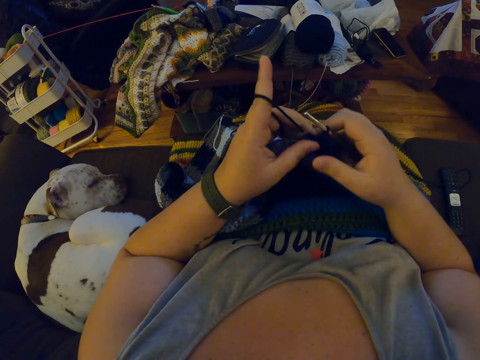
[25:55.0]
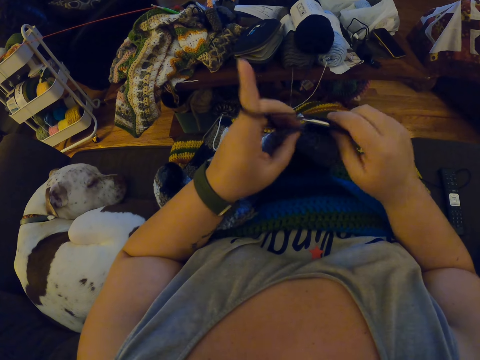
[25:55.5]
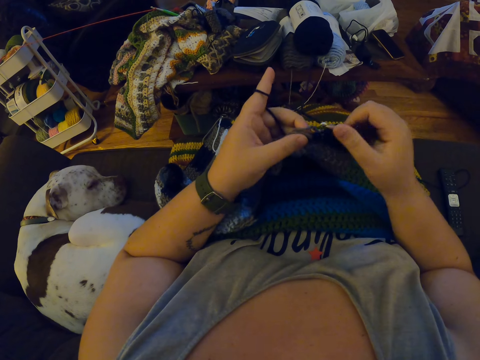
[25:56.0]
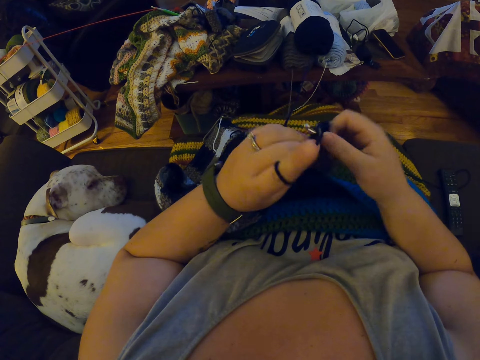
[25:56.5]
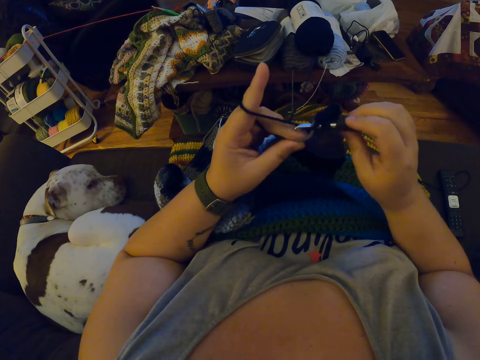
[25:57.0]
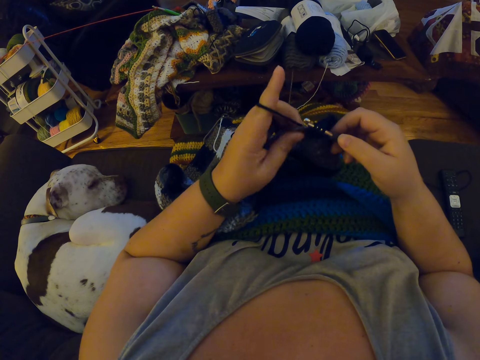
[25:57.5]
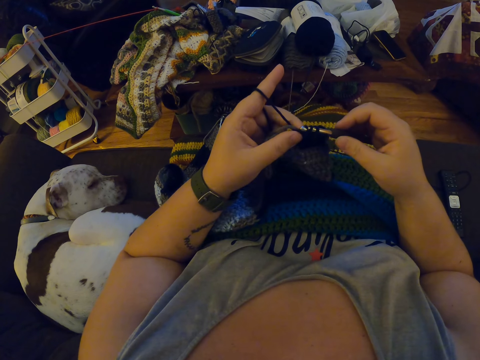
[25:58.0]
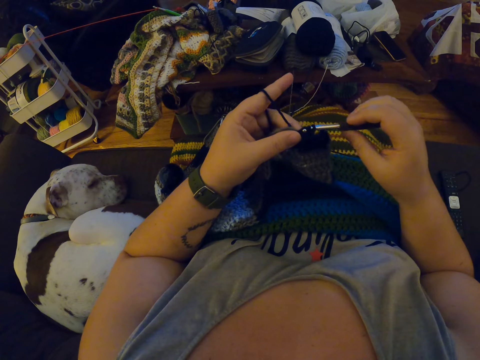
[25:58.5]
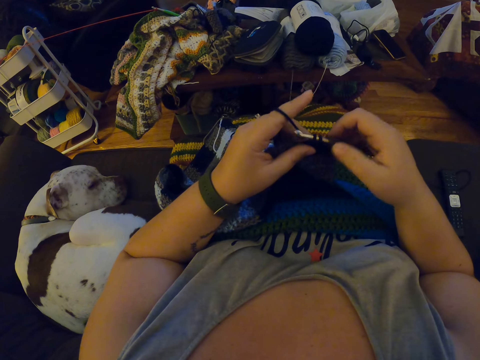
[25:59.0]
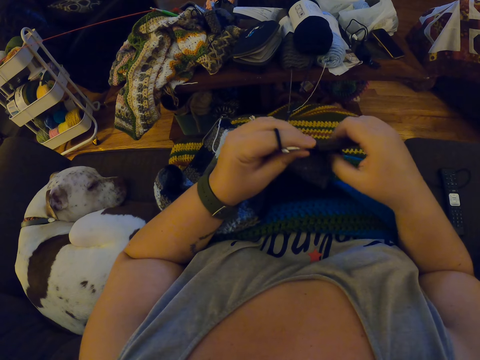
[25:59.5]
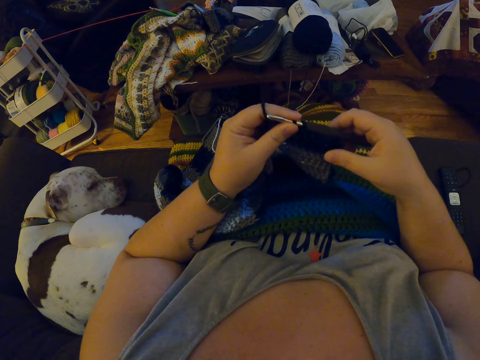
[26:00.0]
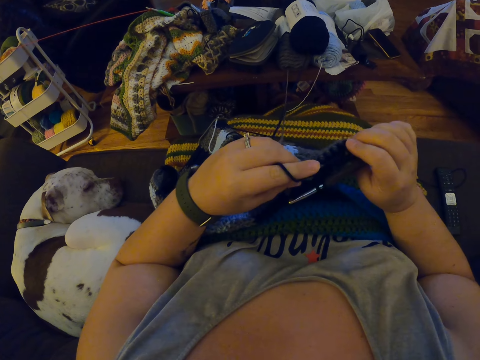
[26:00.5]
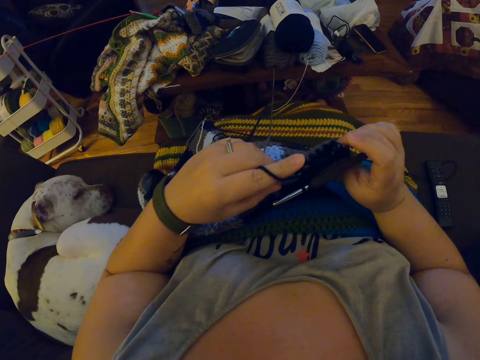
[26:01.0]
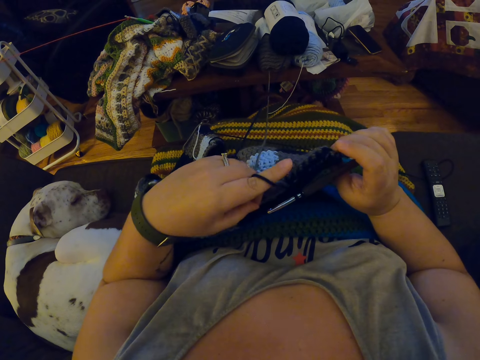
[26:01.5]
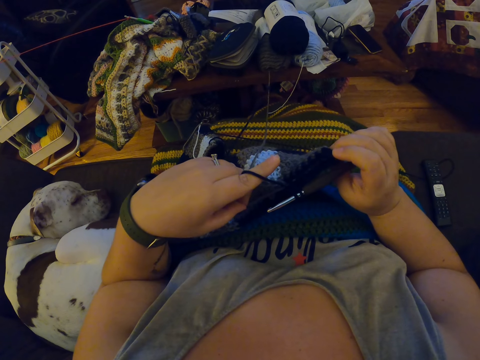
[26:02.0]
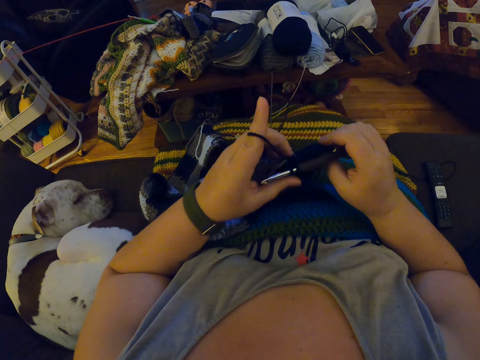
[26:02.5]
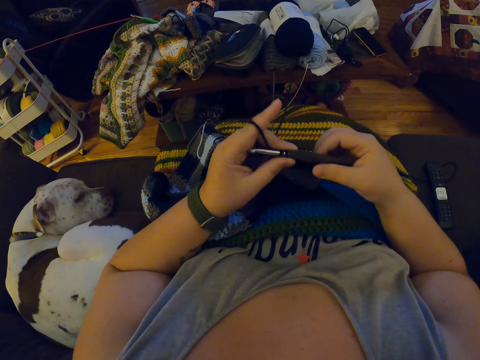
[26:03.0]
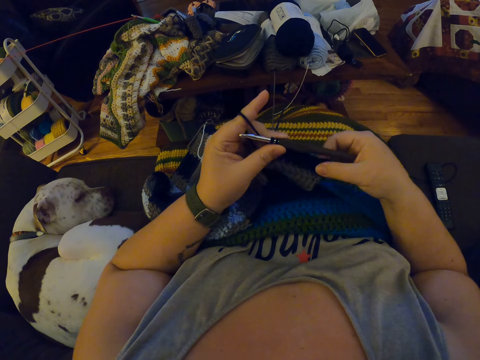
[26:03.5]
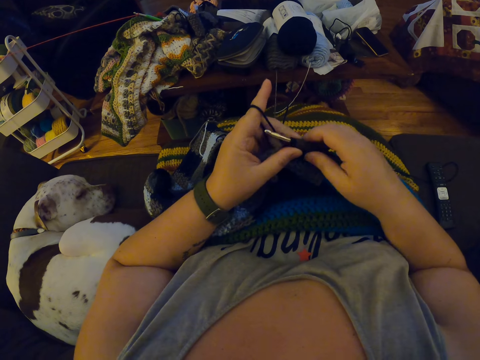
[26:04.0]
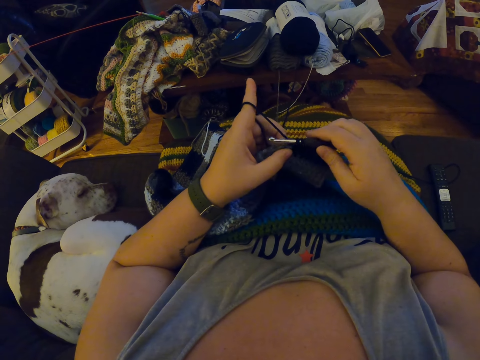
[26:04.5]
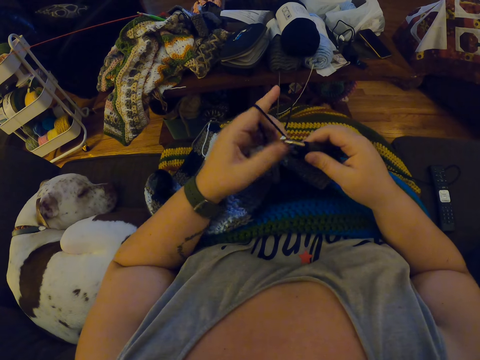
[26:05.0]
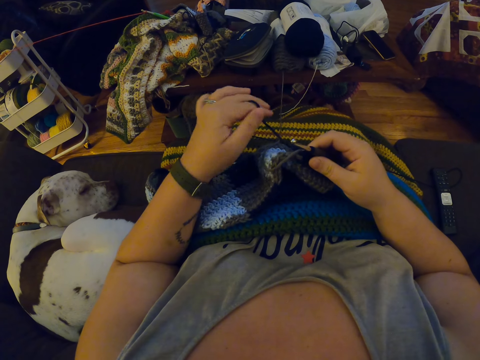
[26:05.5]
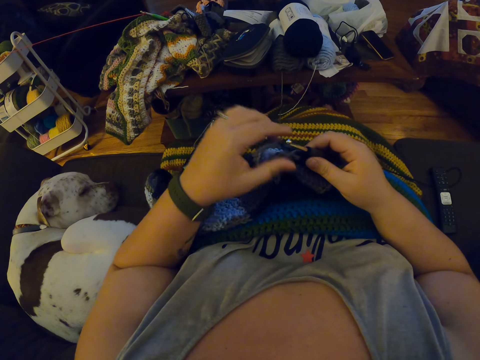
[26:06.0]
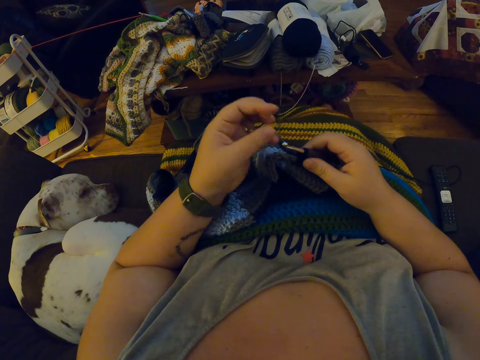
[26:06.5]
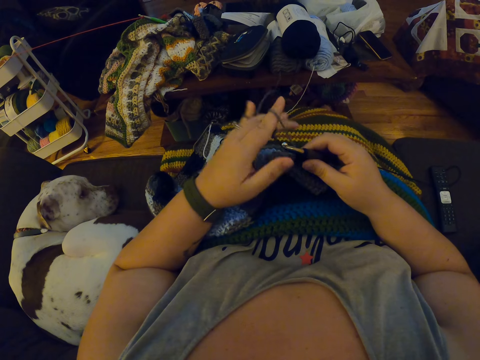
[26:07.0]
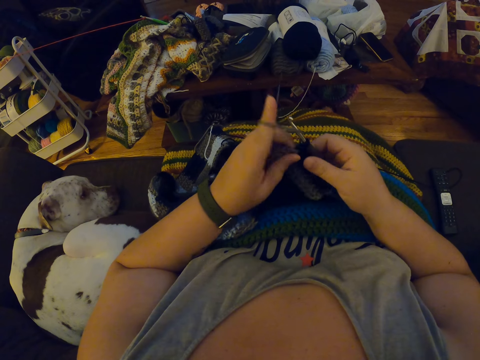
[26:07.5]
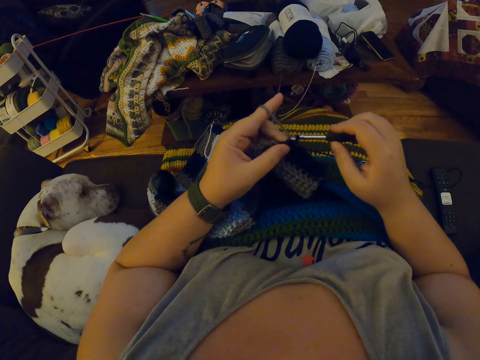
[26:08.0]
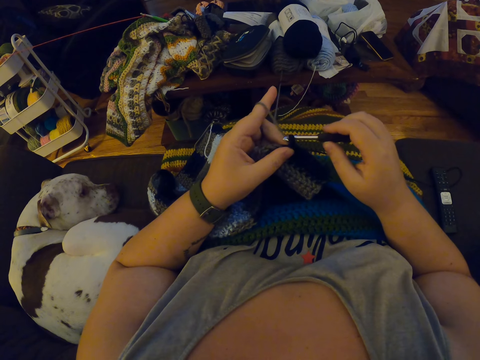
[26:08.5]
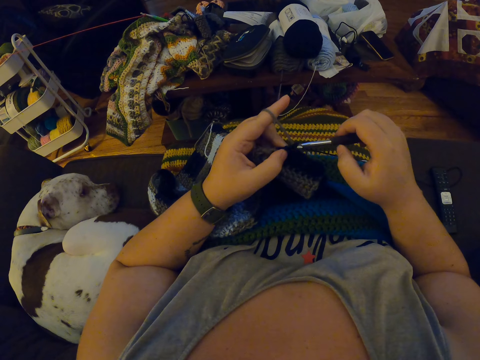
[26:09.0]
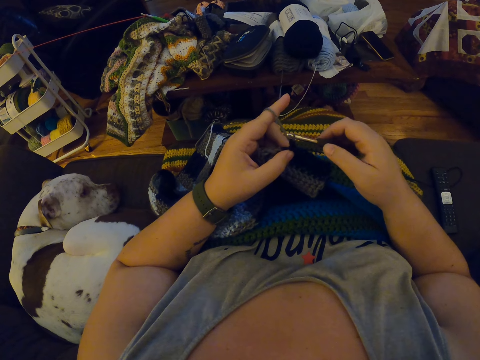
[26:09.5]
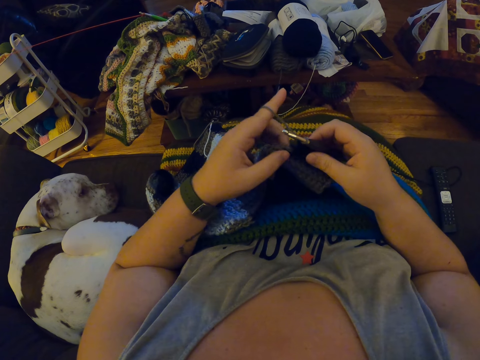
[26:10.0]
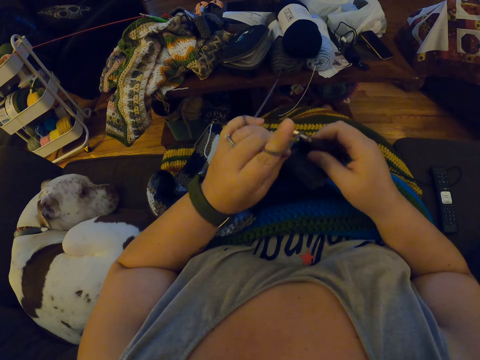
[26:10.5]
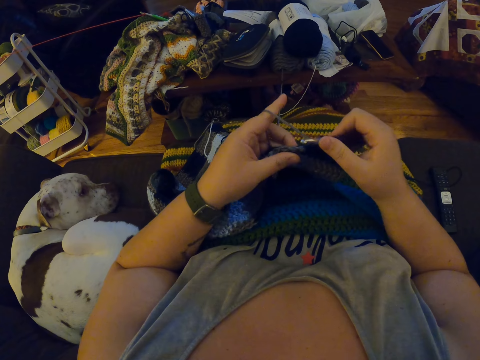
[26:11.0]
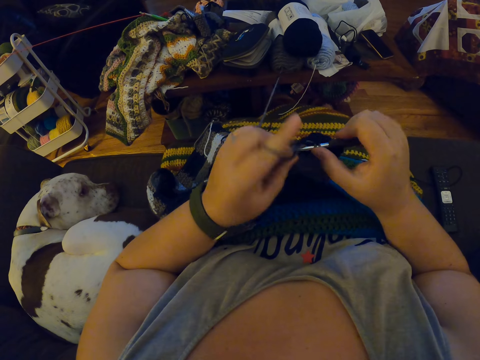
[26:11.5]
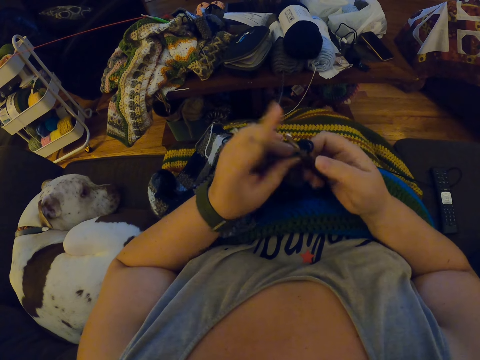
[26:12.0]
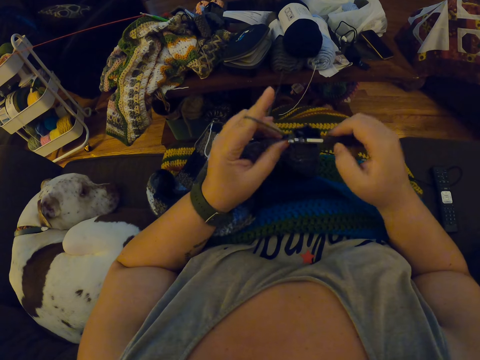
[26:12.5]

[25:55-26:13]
The camera wearer checks her pattern. She adjusts the crochet fabric. She unwraps the yarn around her left fingers. She pulls the fabric. She wraps the yarn around her left fingers. She crochets with the yarn.

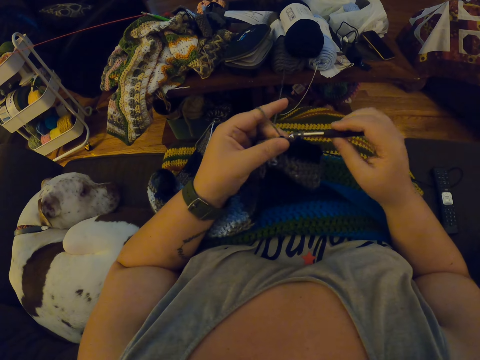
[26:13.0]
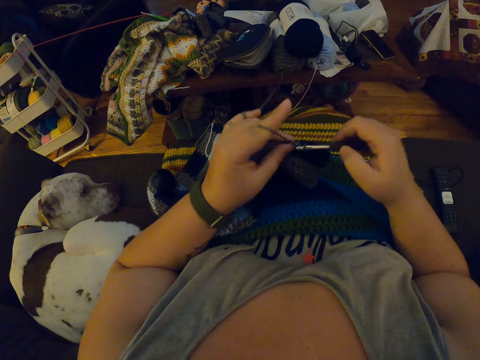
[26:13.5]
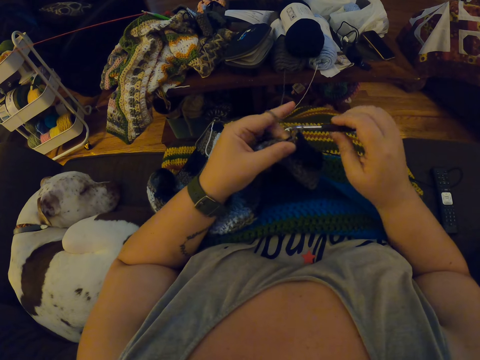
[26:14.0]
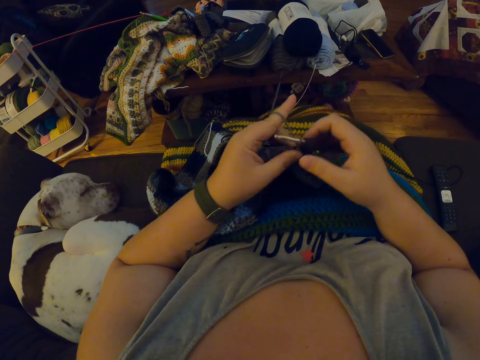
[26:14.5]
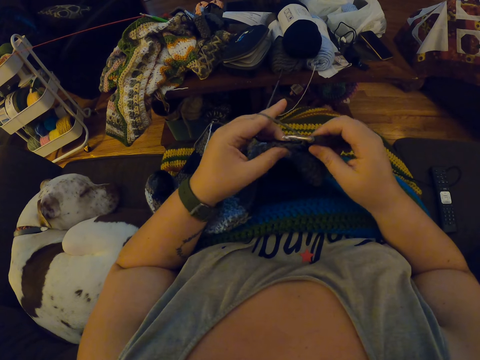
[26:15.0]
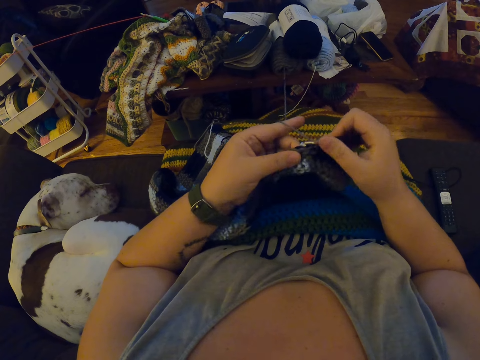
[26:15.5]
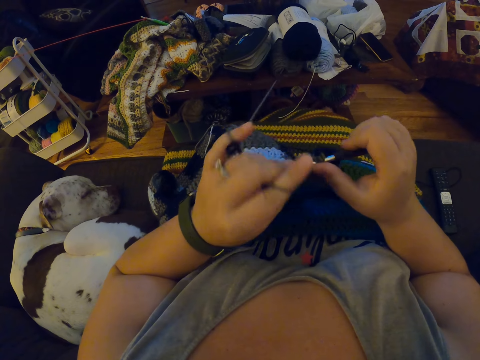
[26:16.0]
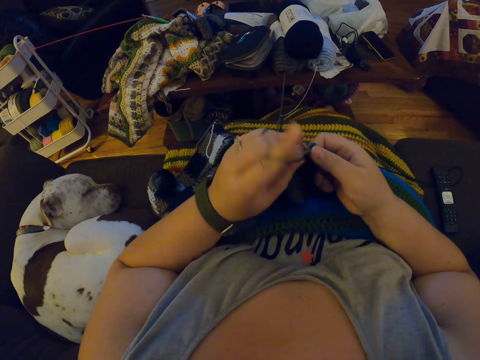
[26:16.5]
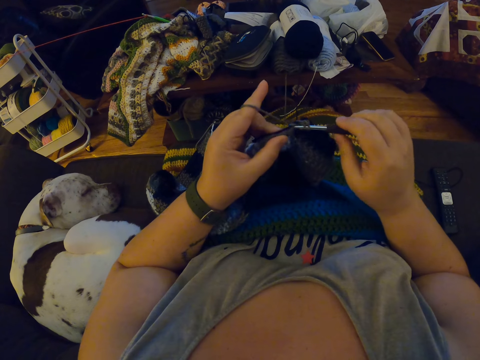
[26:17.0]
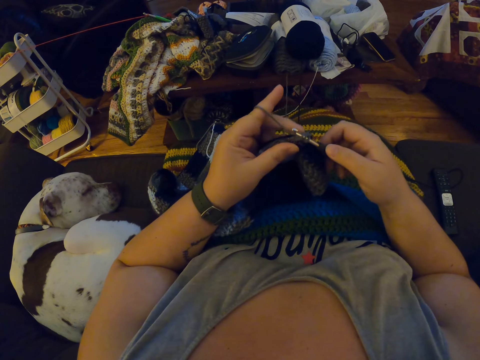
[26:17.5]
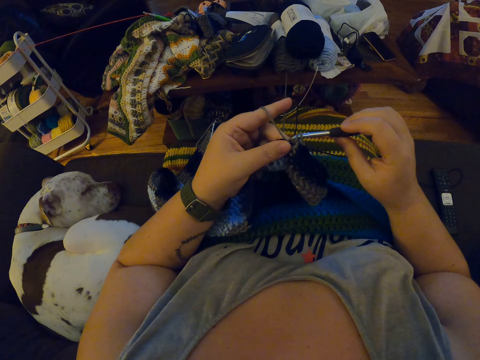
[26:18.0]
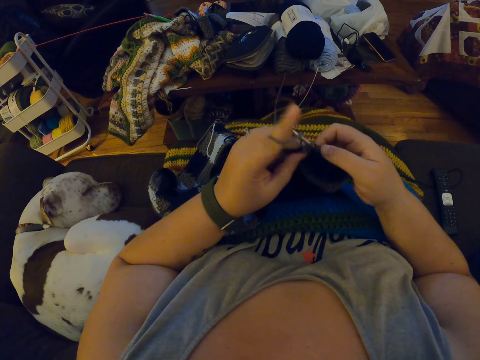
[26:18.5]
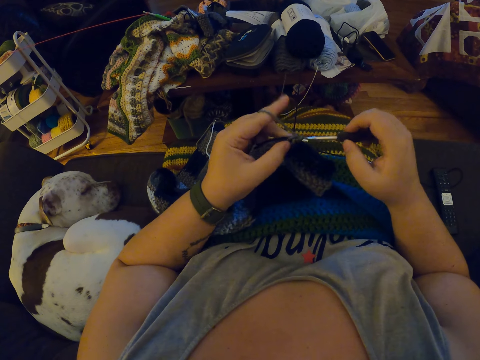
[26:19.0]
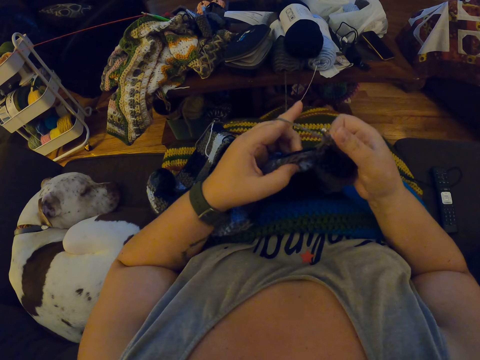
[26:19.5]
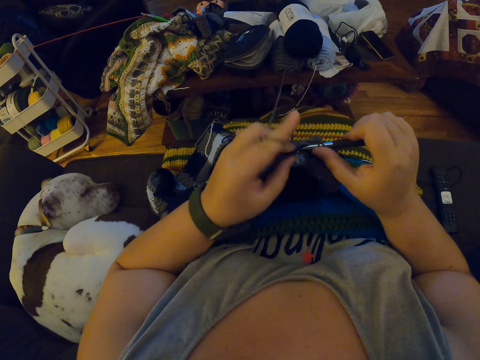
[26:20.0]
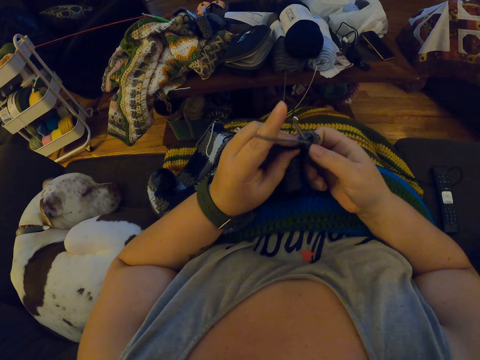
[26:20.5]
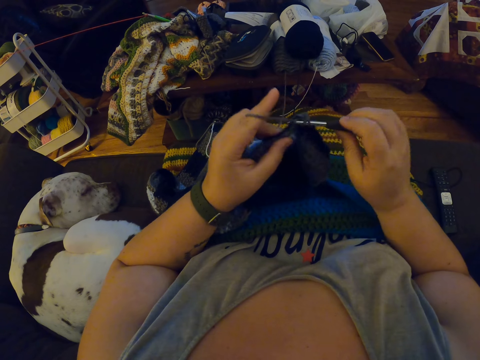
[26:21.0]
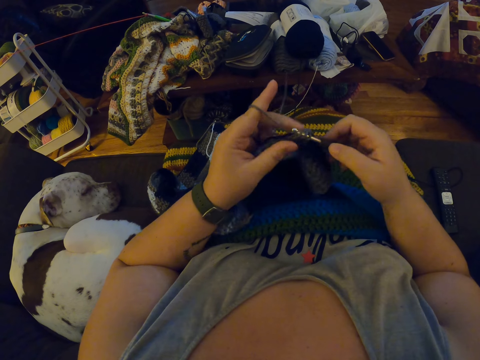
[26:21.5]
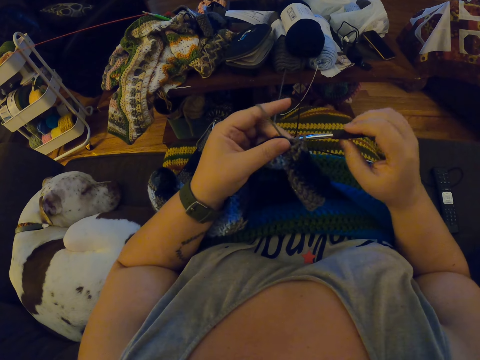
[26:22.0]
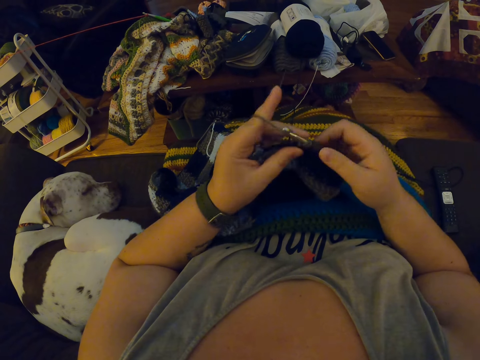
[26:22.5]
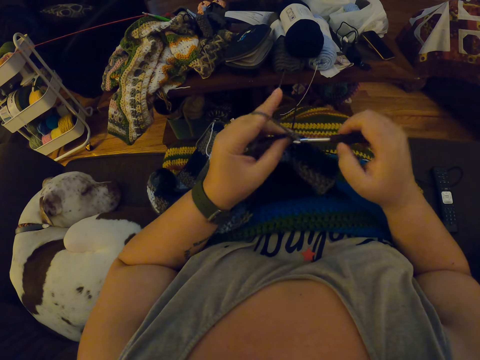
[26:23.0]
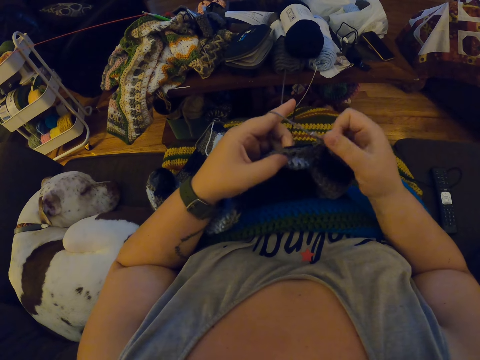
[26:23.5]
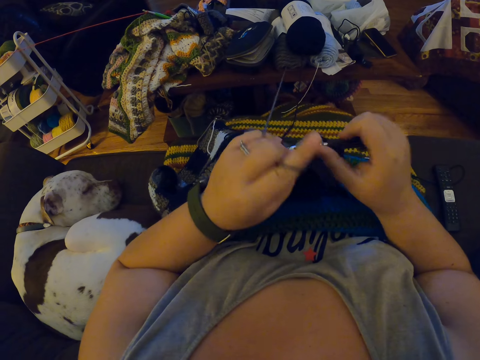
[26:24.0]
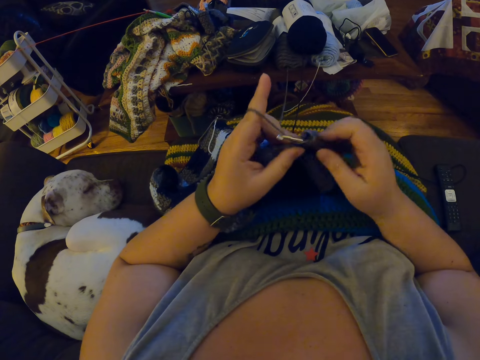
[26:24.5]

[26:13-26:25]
The camera wearer lifts her arm.
